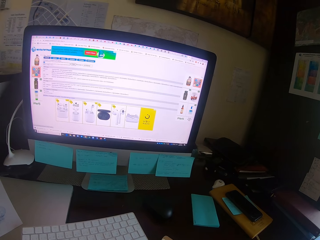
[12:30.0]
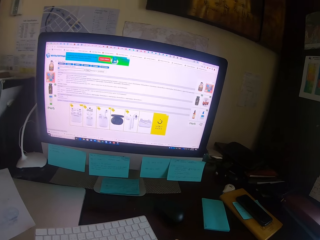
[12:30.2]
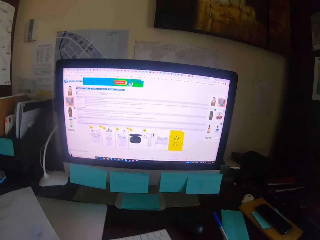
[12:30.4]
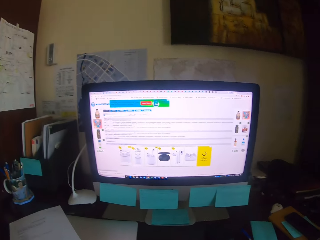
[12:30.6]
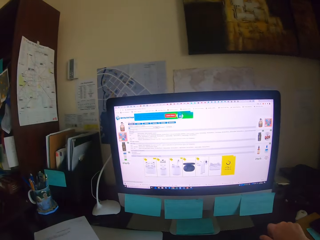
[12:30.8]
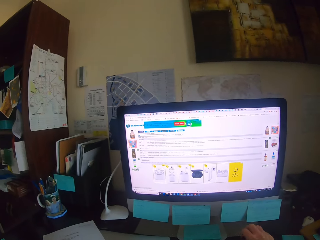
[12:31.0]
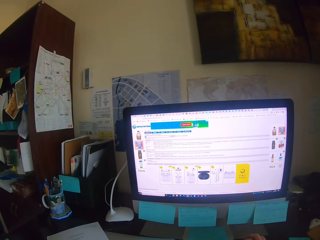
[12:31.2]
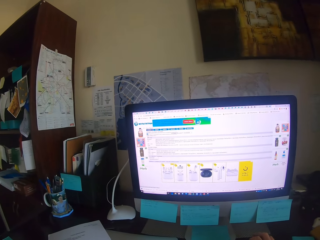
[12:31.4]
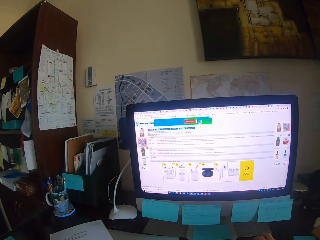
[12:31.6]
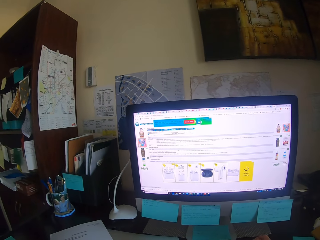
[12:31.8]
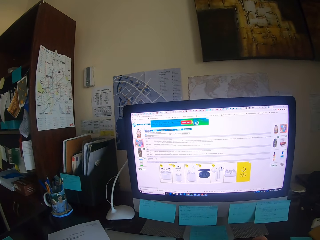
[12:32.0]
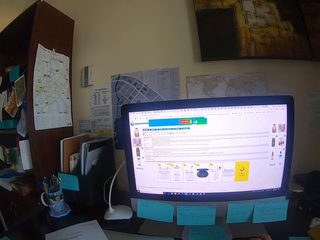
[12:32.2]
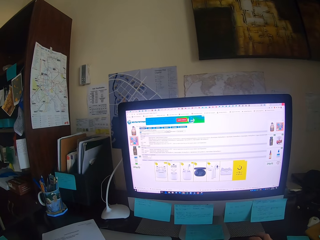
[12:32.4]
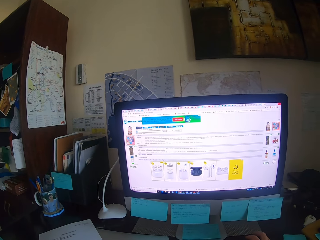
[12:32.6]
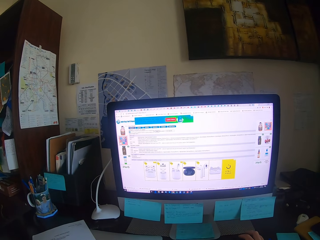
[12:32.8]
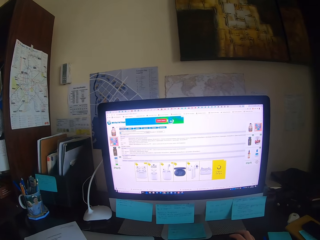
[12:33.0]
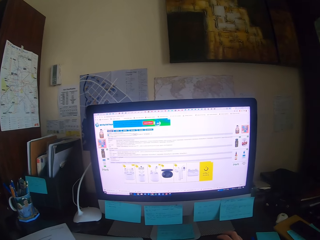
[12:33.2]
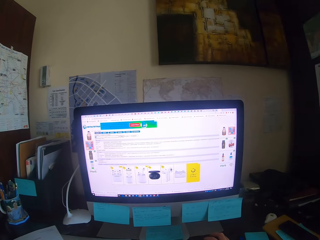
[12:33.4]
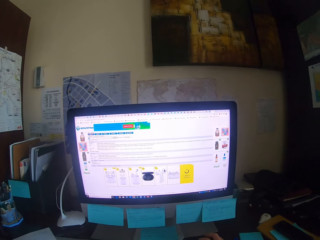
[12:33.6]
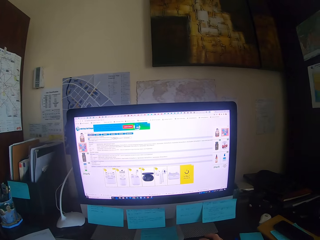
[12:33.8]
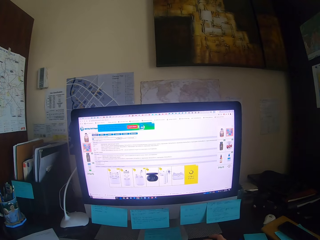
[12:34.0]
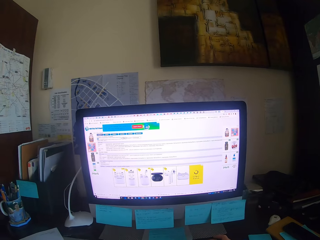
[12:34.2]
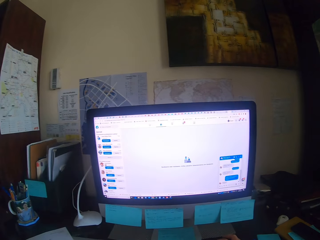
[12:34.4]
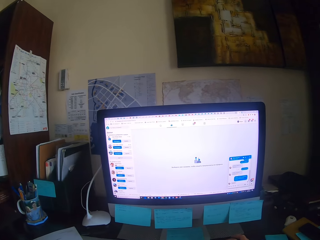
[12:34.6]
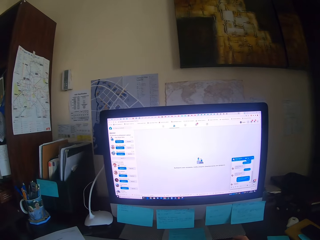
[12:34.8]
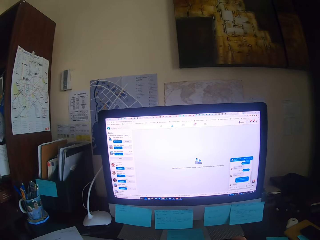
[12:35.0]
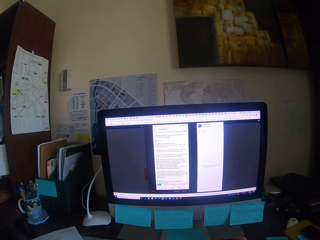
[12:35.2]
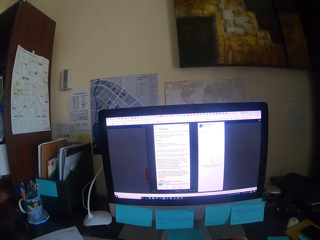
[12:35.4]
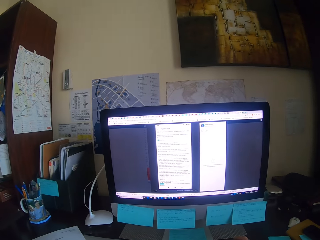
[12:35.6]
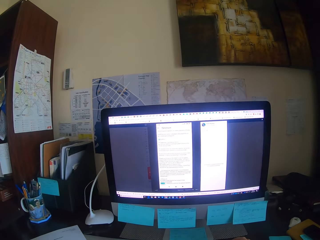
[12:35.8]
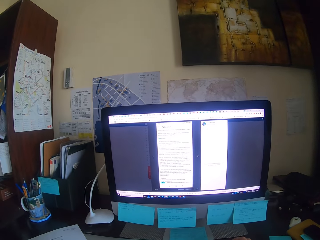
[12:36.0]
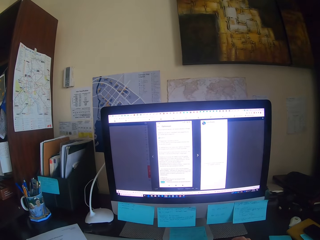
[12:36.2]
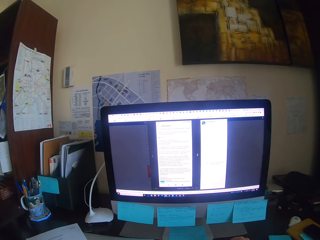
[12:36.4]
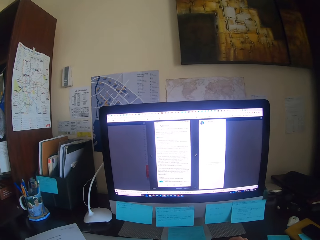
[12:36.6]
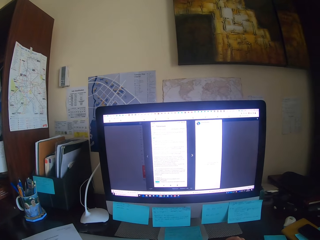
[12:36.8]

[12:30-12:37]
The camera wearer puts a pen on the desk. They focus on a computer. They hold a mouse. They operate a desktop and type on a keyboard.

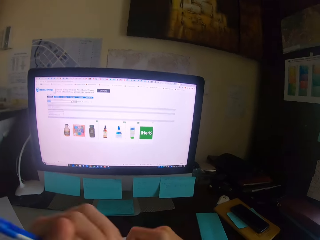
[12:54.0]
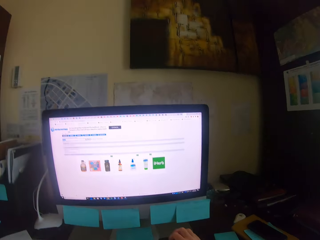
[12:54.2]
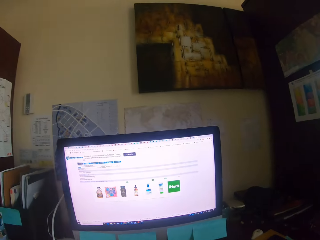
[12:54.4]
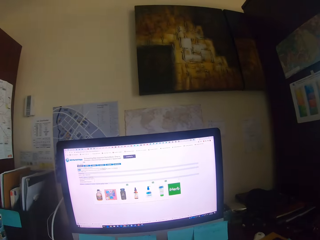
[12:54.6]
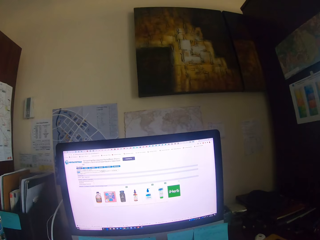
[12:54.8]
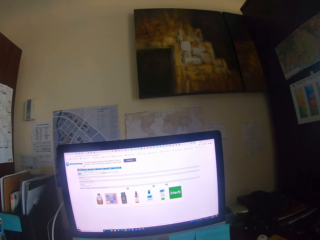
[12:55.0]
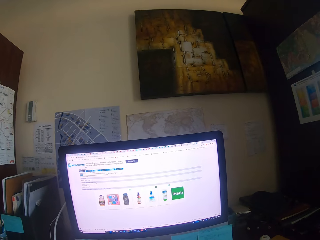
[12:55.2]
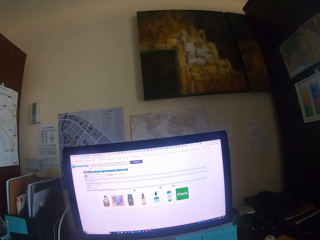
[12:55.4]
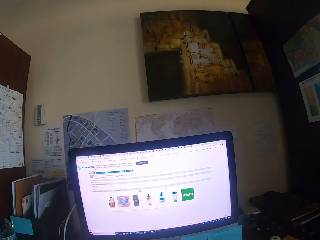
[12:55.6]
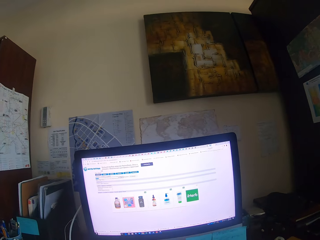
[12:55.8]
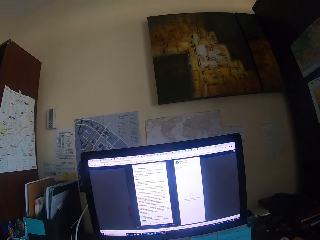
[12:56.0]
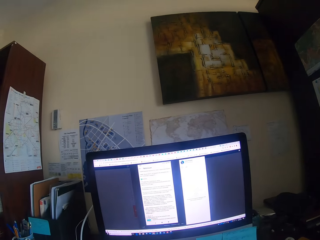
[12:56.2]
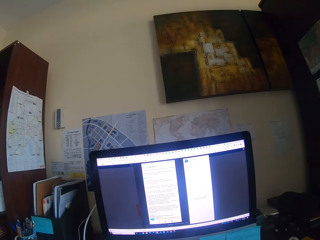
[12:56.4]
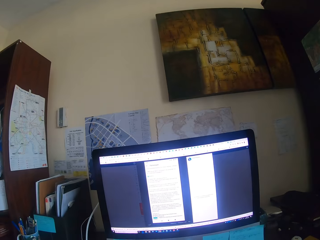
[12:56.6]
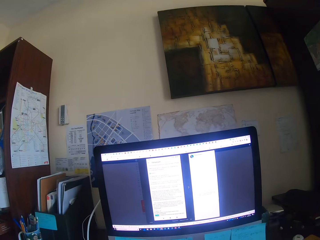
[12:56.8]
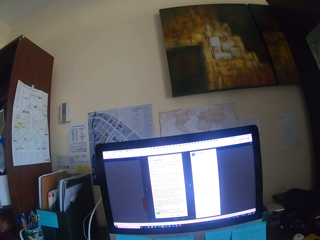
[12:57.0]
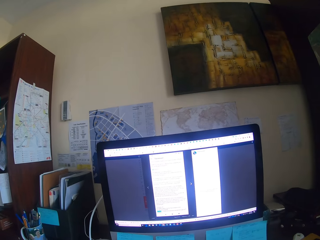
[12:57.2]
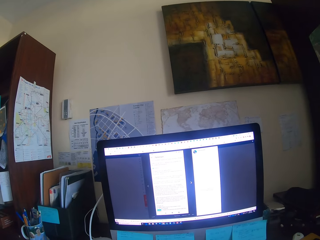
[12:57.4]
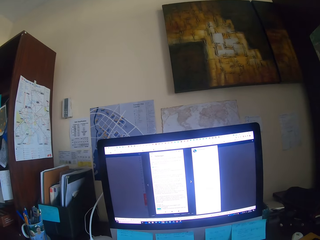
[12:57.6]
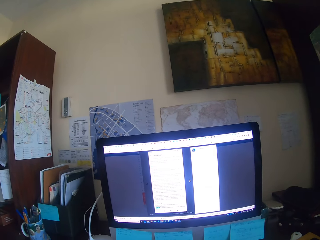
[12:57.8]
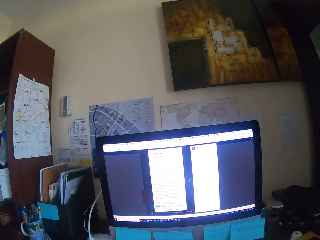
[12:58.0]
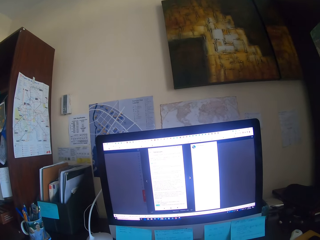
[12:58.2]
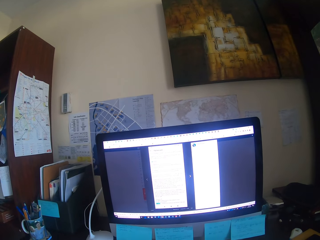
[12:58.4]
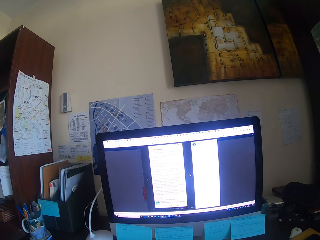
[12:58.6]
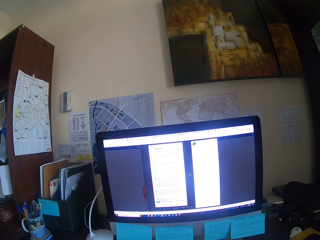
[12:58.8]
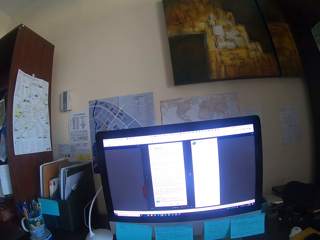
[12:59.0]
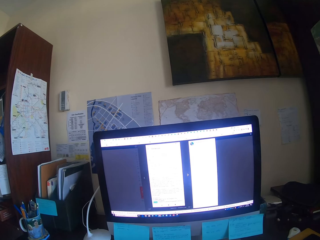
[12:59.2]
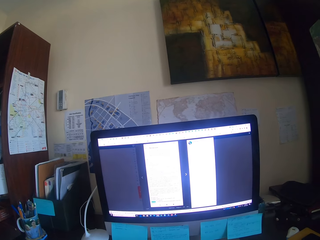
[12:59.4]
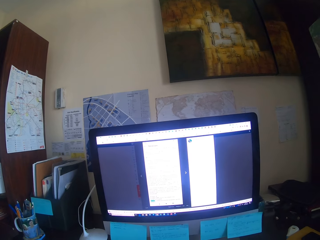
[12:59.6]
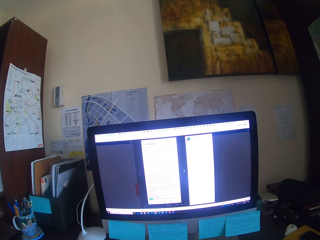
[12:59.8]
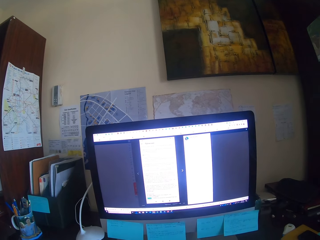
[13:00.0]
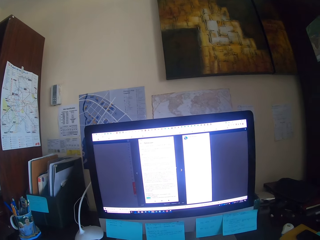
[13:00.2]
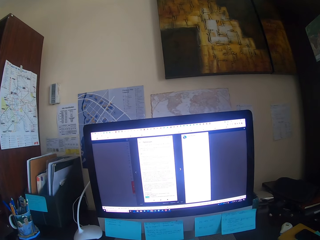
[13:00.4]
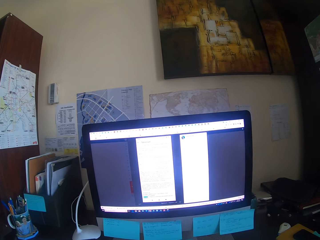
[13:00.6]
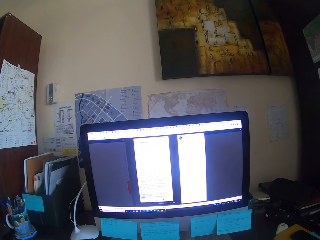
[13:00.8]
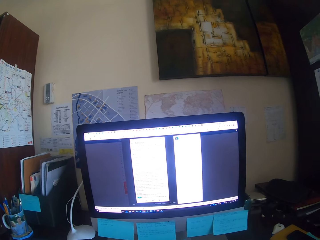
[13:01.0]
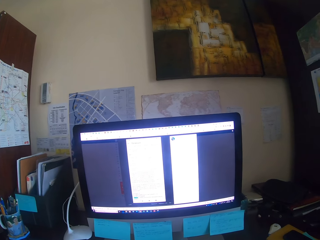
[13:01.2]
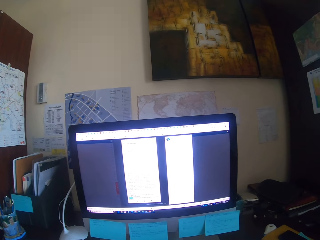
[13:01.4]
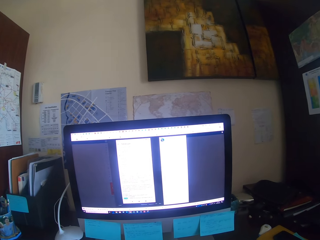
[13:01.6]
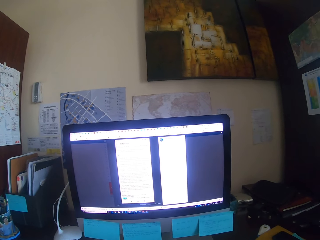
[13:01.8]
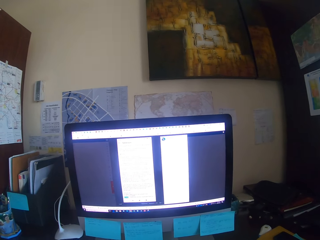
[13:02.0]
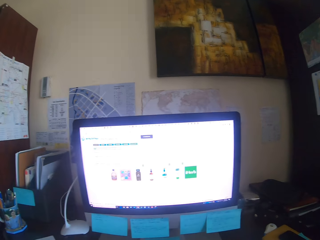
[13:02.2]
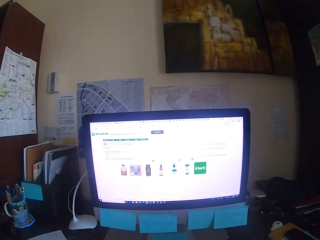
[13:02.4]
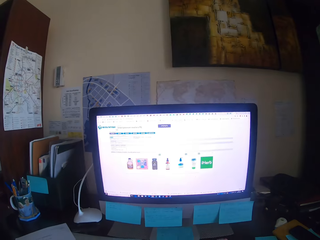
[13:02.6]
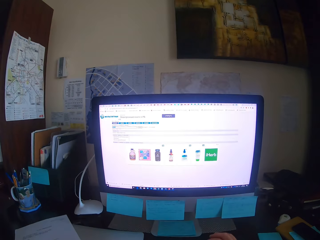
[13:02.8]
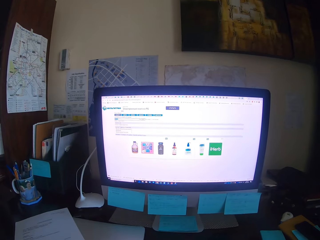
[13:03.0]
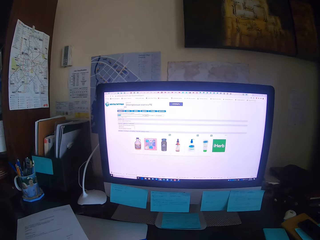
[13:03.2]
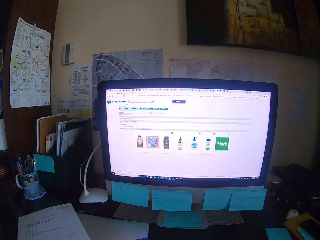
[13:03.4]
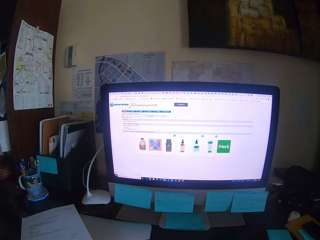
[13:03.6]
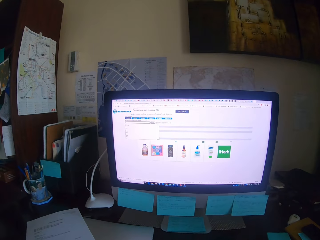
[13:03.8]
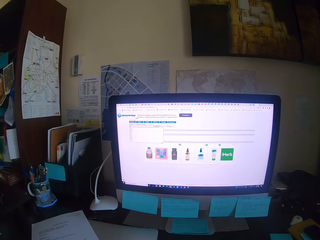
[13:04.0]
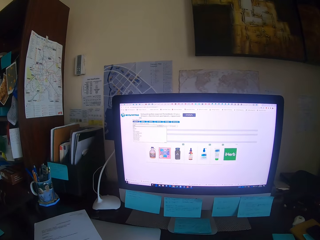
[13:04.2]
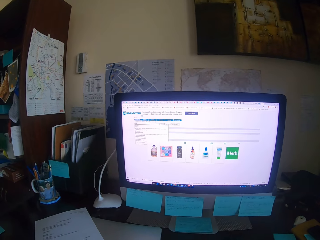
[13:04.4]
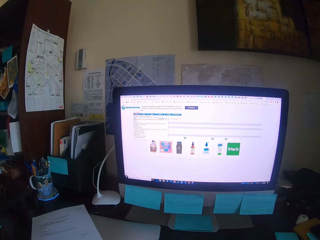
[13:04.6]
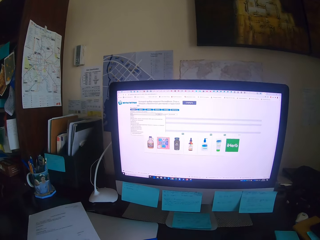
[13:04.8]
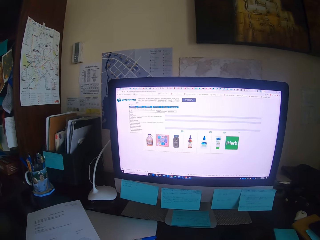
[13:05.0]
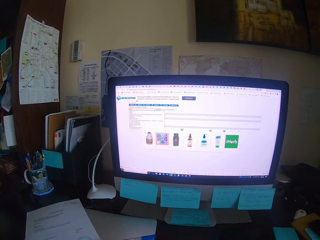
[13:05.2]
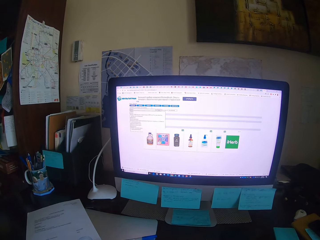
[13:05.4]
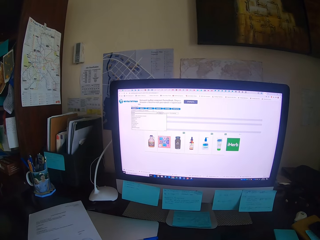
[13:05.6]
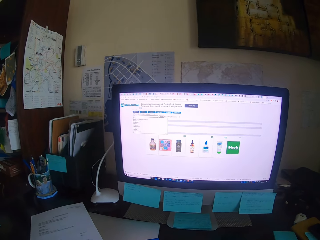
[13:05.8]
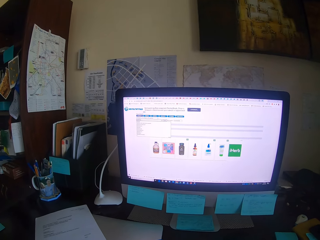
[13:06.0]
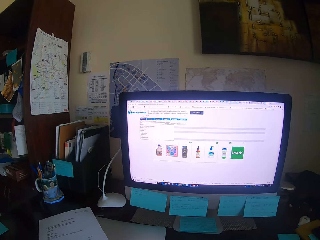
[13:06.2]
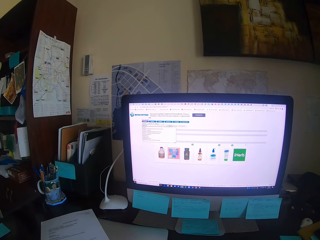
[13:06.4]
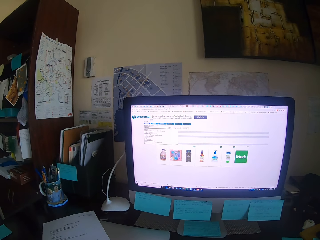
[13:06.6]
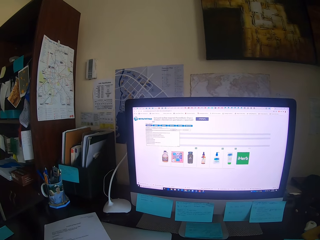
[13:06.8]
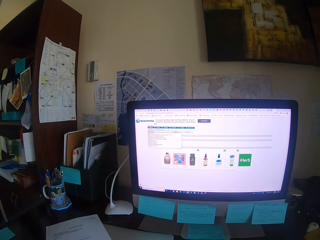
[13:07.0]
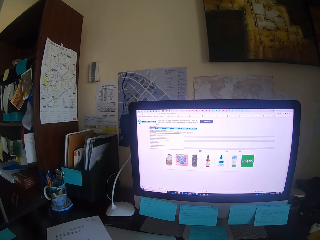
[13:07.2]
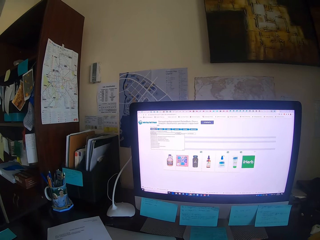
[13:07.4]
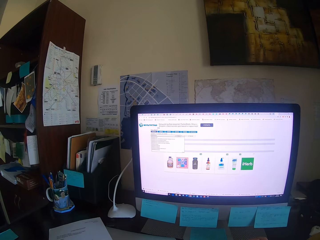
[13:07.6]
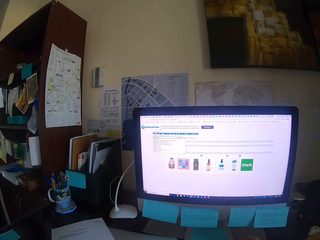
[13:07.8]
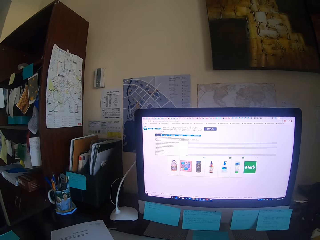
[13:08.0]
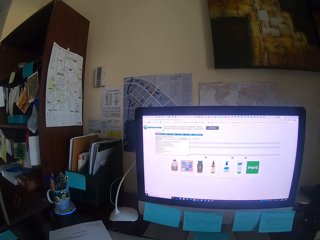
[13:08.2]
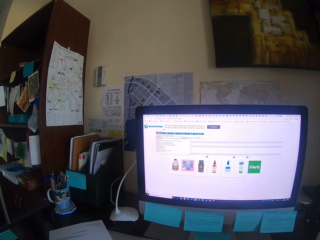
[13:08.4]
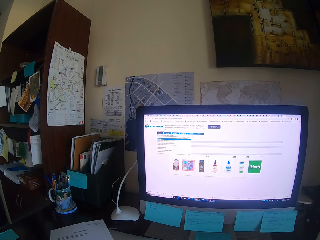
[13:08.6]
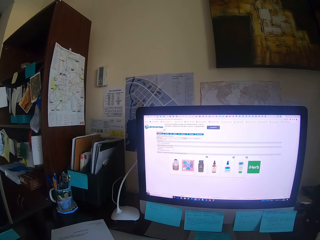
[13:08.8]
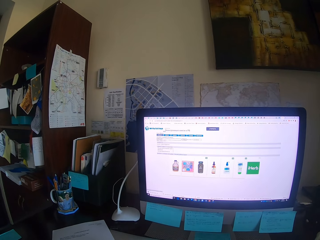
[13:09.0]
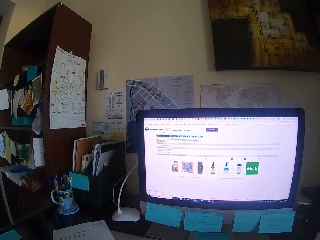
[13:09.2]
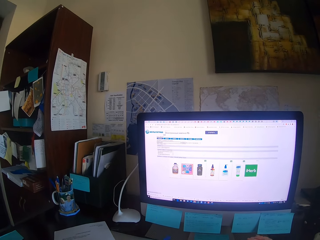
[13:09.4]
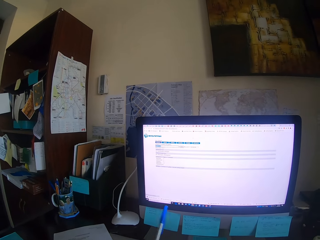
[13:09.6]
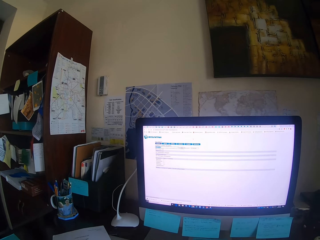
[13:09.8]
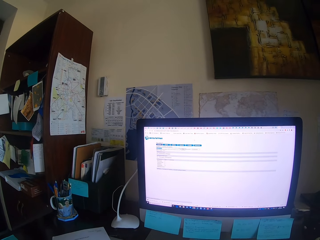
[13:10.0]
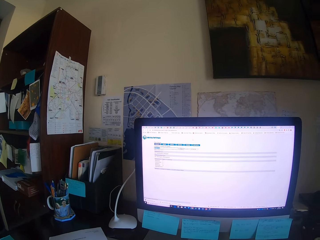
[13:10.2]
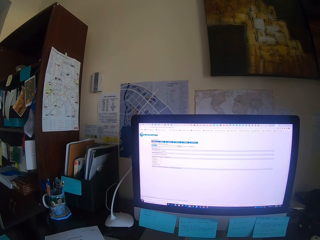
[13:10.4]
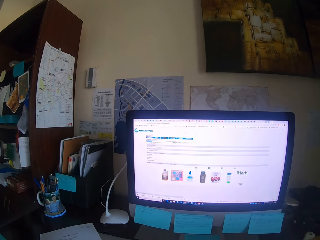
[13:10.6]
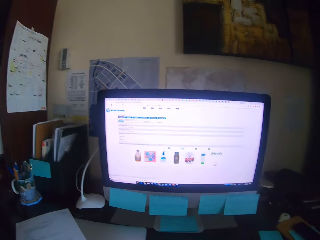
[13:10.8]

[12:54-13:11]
The camera wearer puts a pen on the desk. They hold a mouse. They operate the desktop. They focus on a computer. They type on a keyboard.
